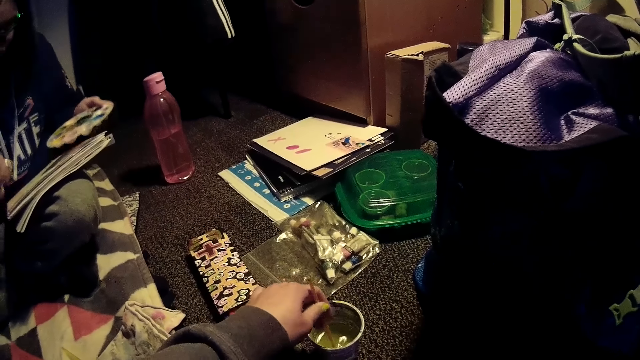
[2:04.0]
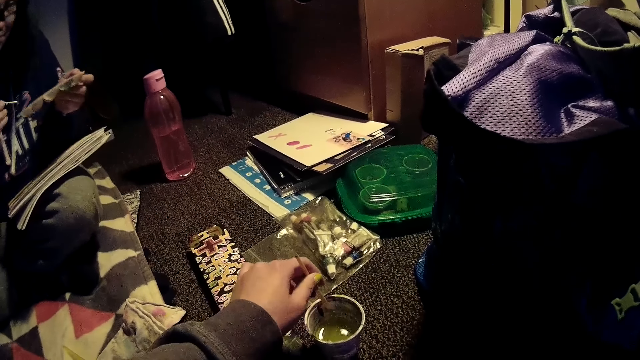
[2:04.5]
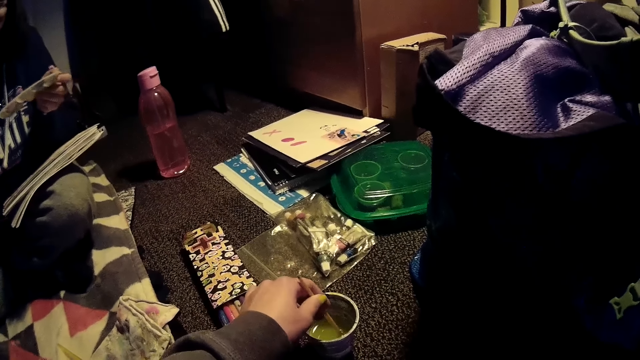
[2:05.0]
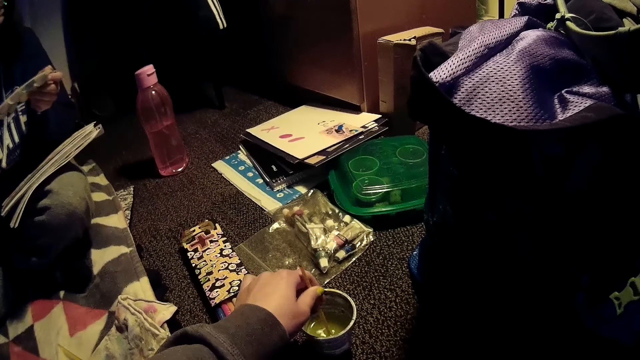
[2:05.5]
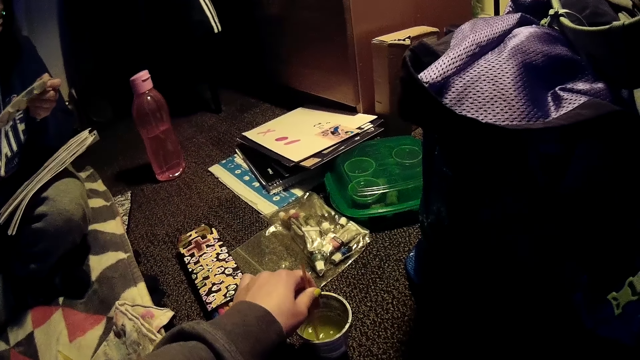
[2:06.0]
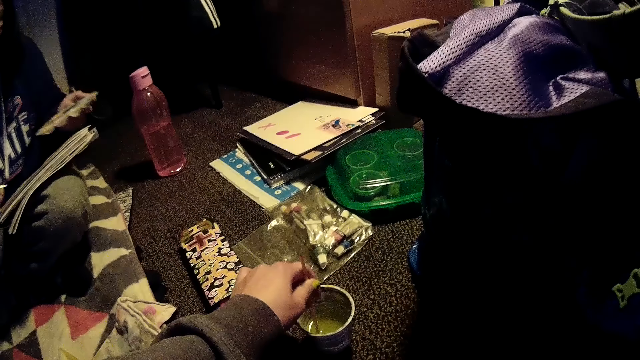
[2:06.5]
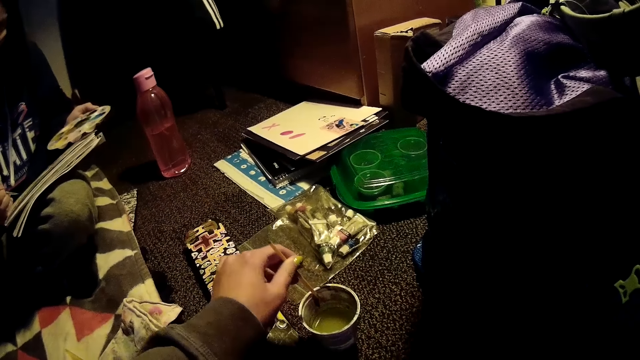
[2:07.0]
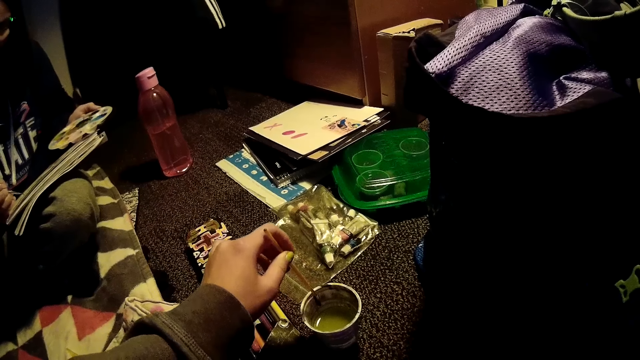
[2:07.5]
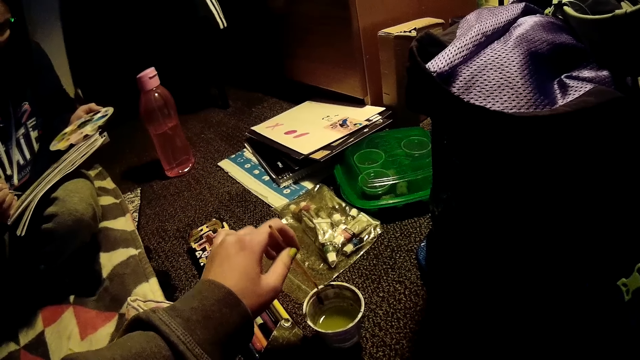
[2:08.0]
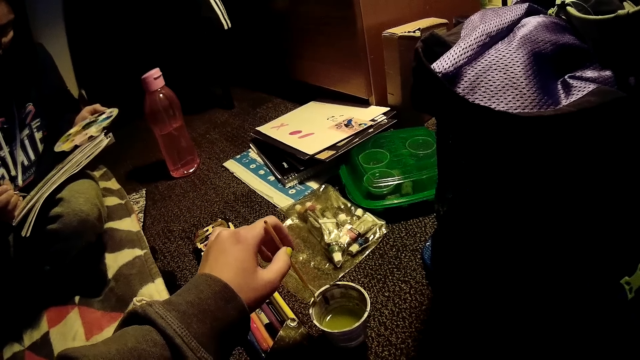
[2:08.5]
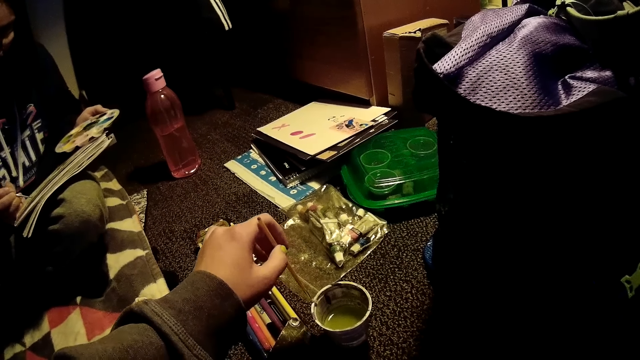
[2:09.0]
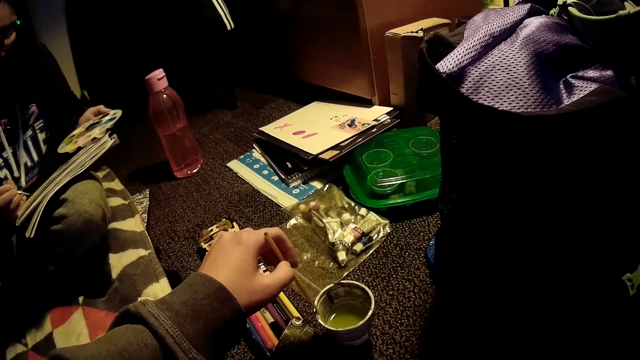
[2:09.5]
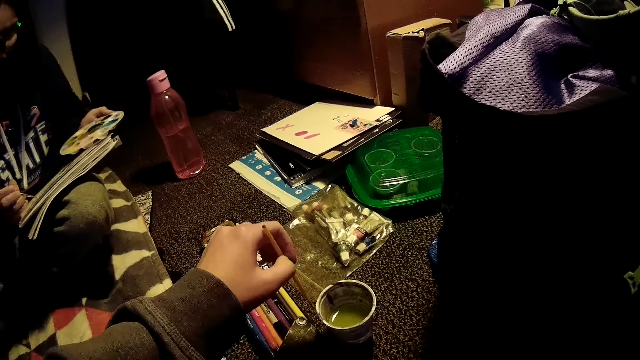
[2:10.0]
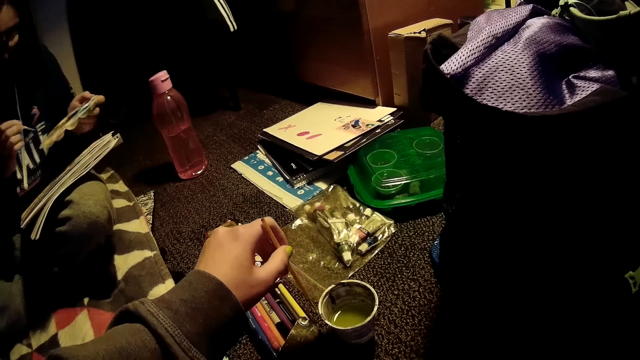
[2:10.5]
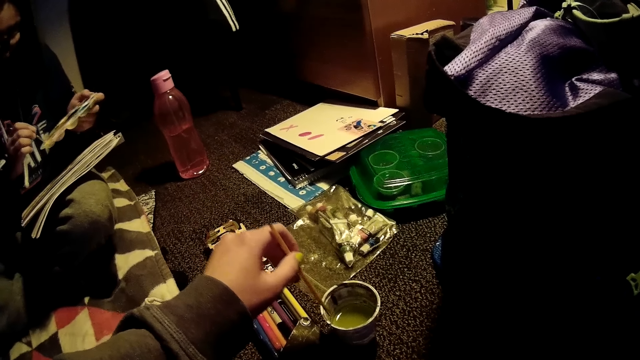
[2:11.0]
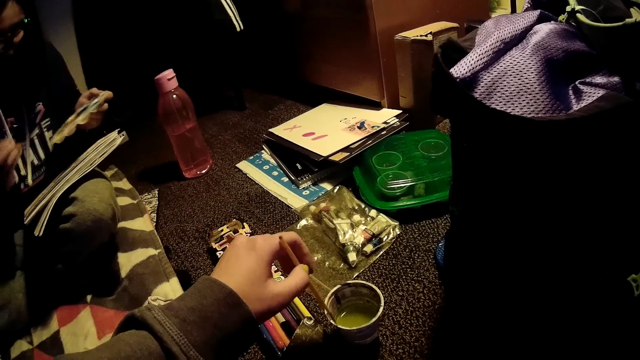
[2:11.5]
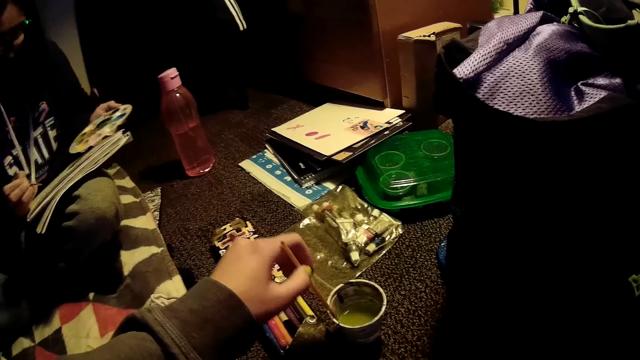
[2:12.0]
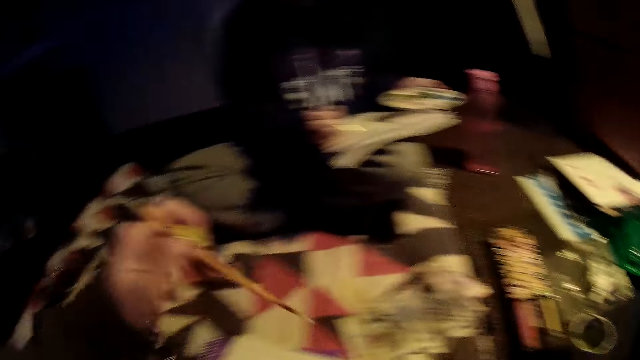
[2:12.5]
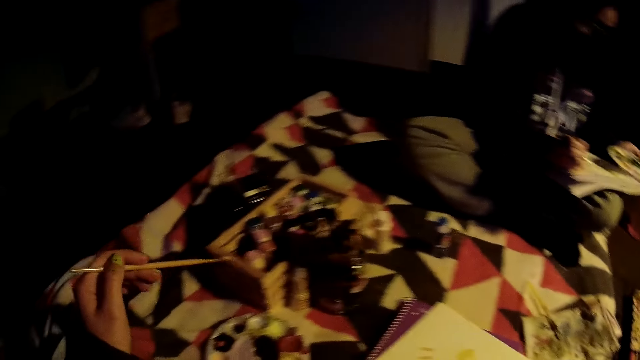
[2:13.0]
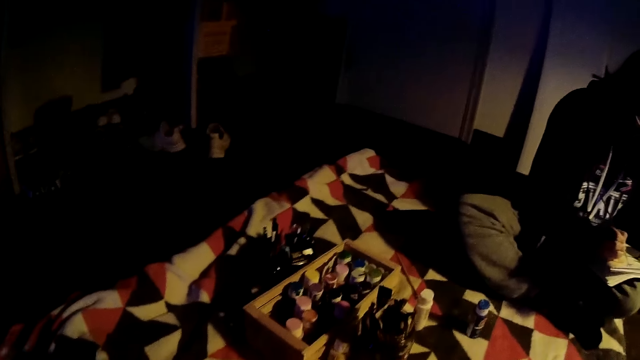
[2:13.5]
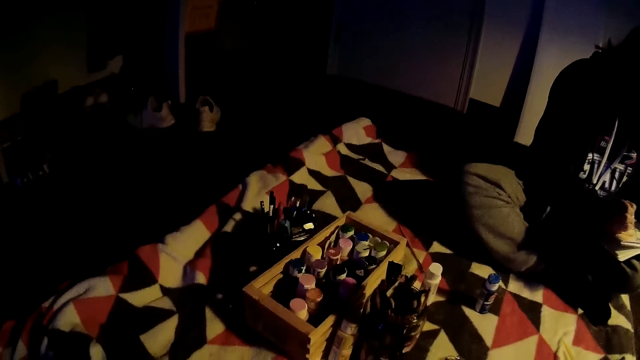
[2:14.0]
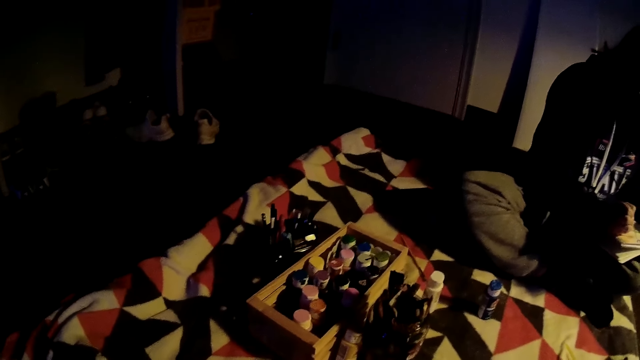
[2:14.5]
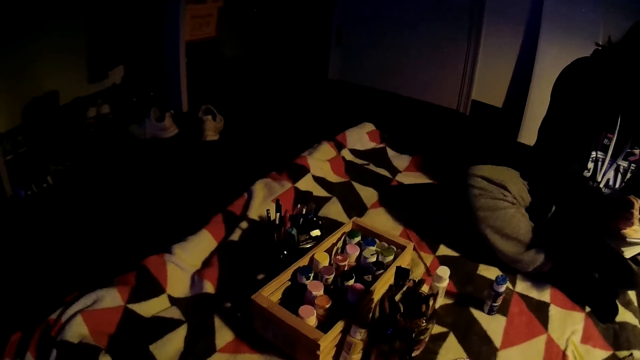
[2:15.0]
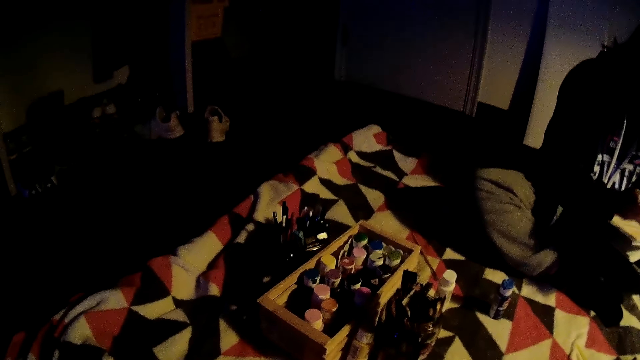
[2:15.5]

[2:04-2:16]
The woman collects paint from the paint palette with the paintbrush in her right hand. The woman paints on the drawing book with the paintbrush on her right hand. The camera wearer wipes the brush. The woman collects paint from the paint palette with the paintbrush in her right hand and paints on the drawing book with the paintbrush on her right hand. The camera wearer looks around.

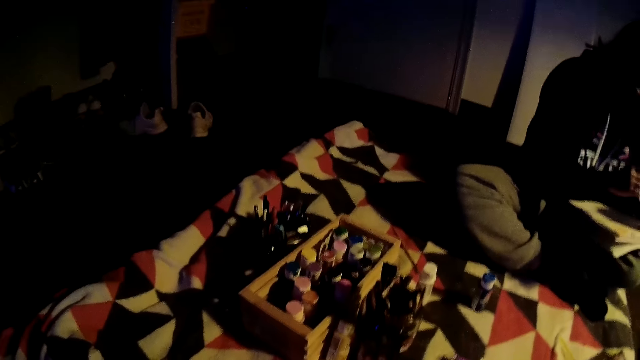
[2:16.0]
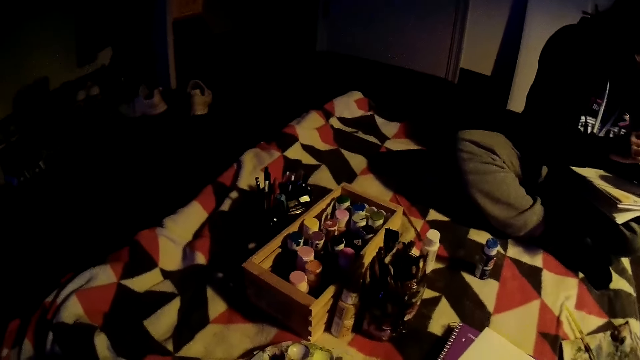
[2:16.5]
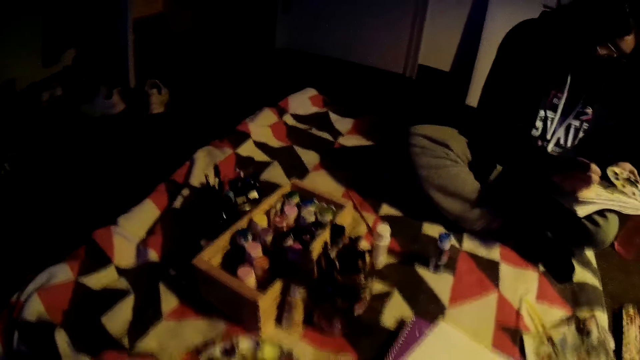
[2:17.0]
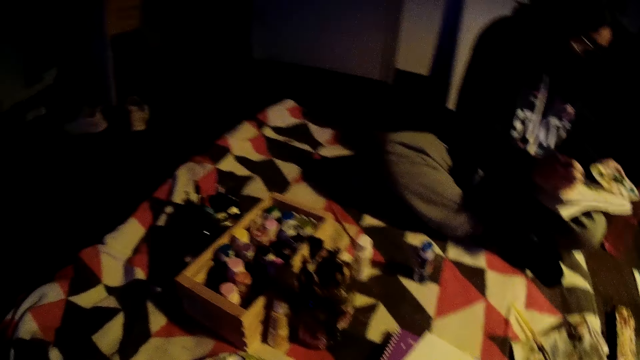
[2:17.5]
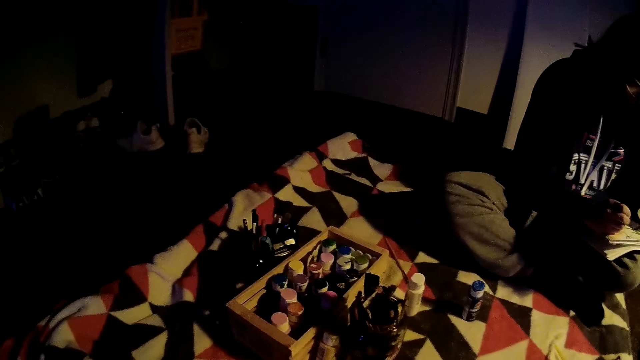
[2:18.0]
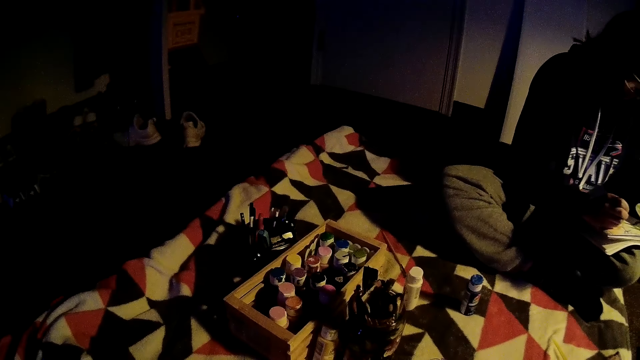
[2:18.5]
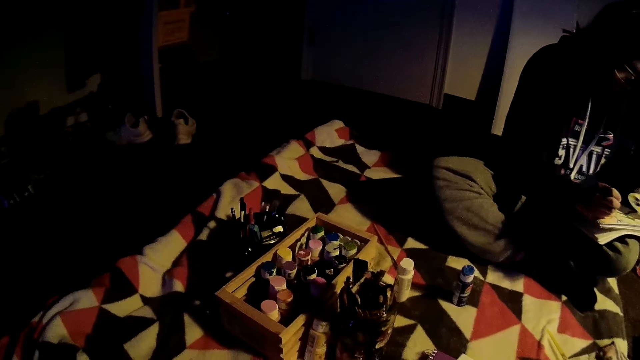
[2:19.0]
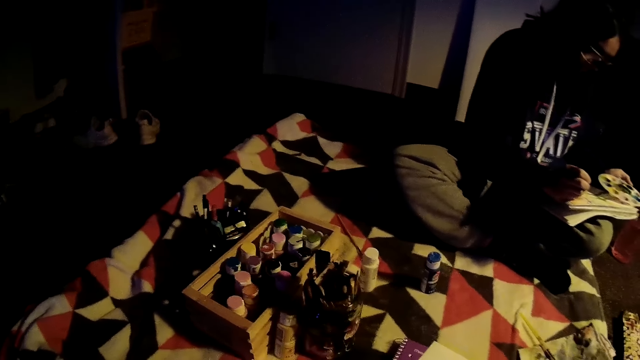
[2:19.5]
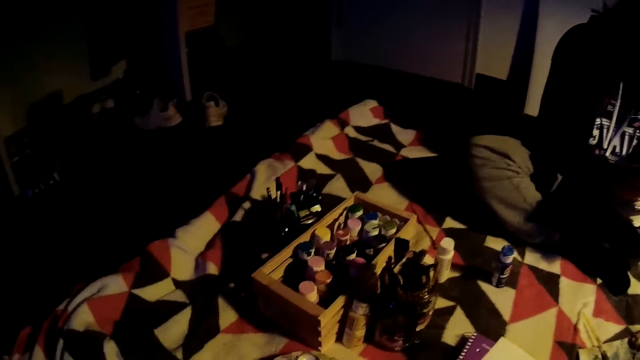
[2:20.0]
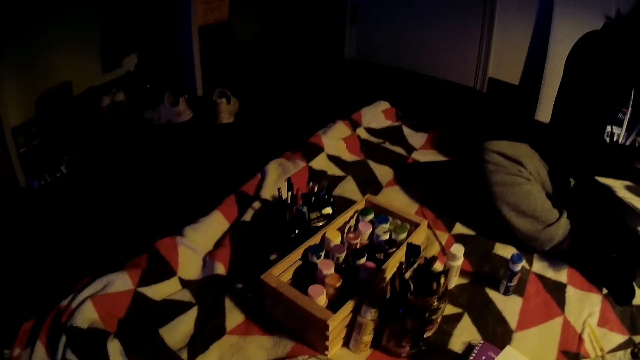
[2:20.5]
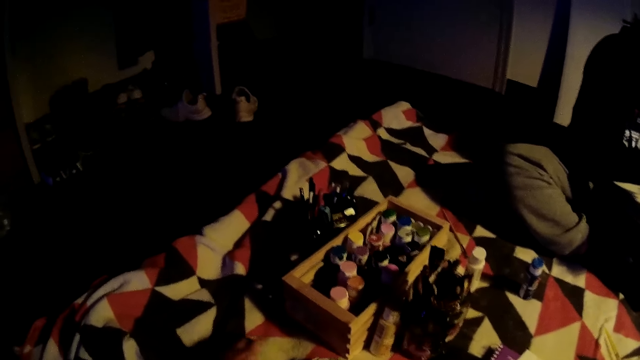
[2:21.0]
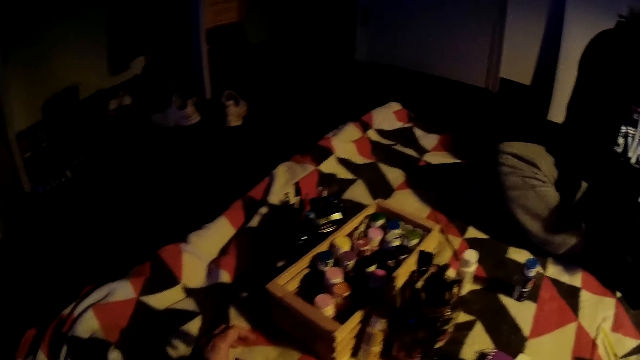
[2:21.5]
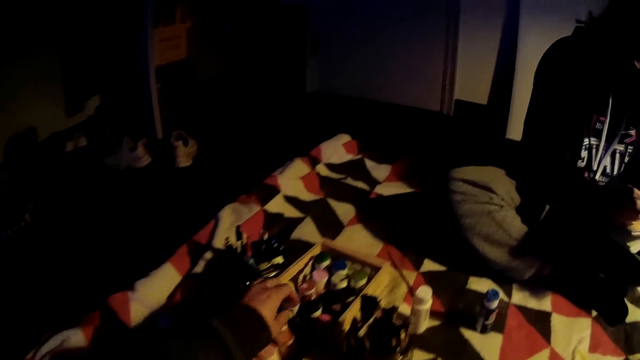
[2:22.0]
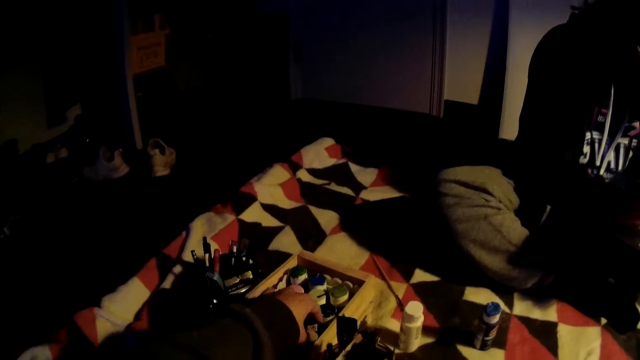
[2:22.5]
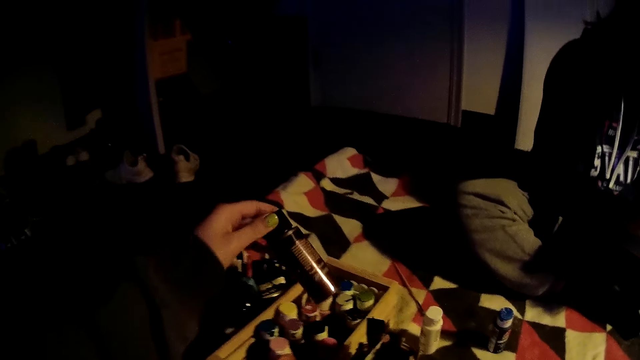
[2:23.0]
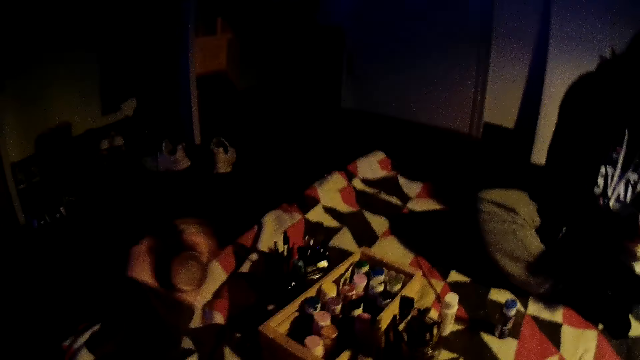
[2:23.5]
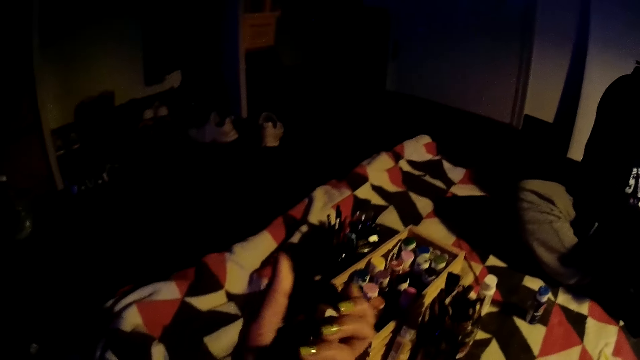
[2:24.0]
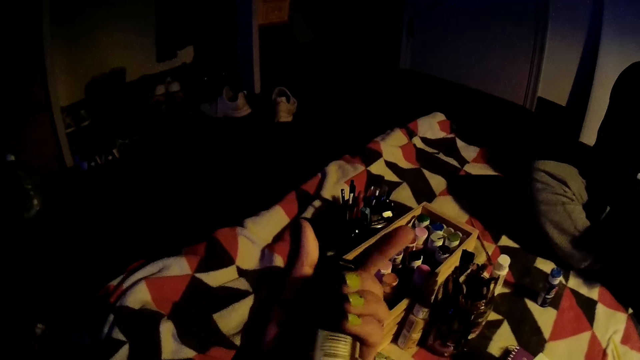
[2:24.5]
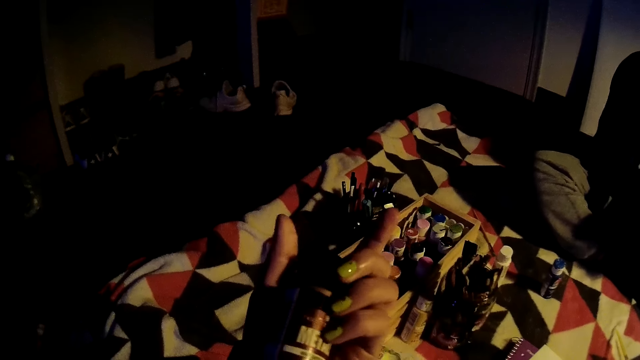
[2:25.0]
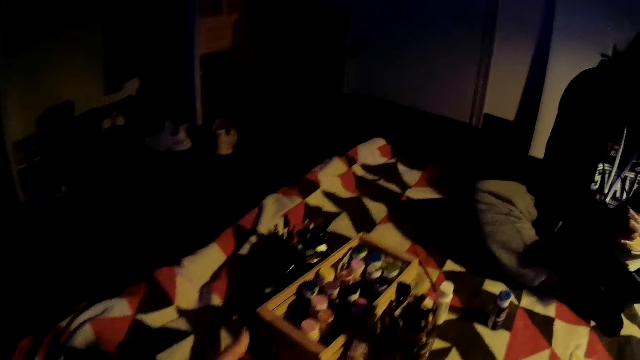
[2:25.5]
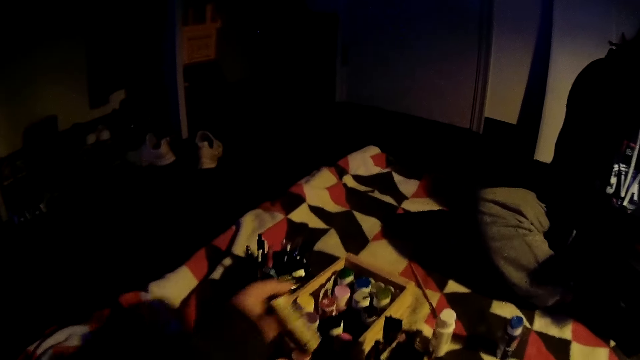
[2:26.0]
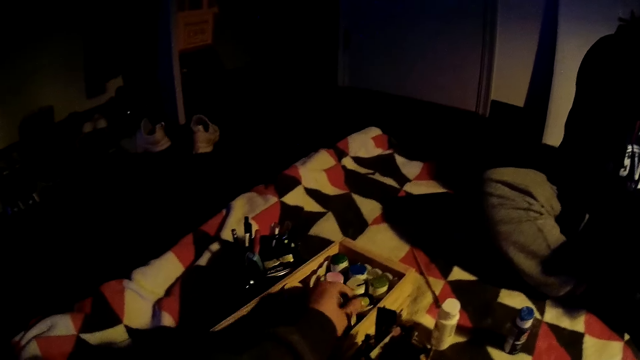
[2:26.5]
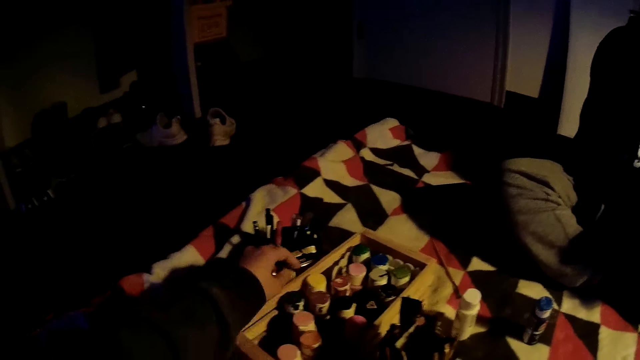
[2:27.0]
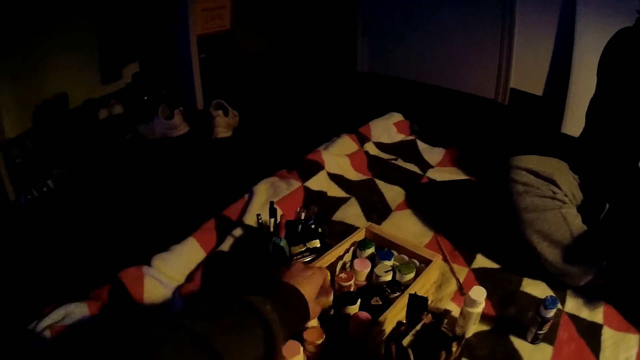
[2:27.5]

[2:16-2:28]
A man takes the paint and paints with a brush. The camera wearer collects a paint bottle from the bottle rack with her right hand. She checks the paint bottle. She drops the paint bottle from the bottle rack with her right hand. She collects the paint bottle from the bottle rack with her right hand.
